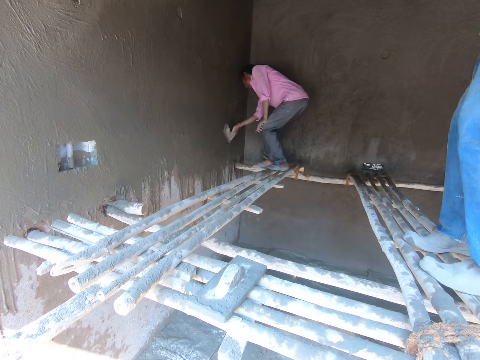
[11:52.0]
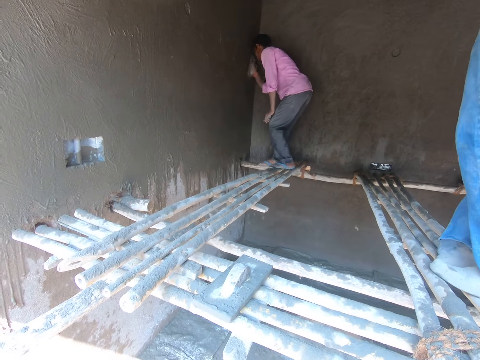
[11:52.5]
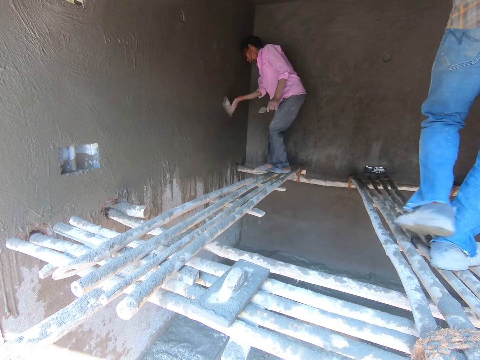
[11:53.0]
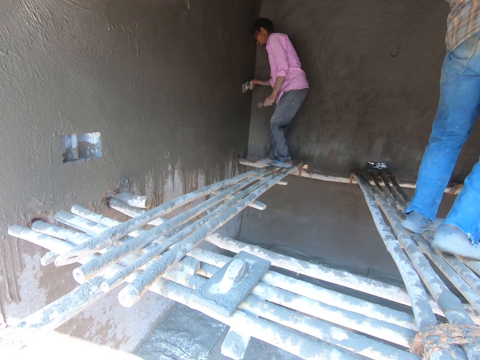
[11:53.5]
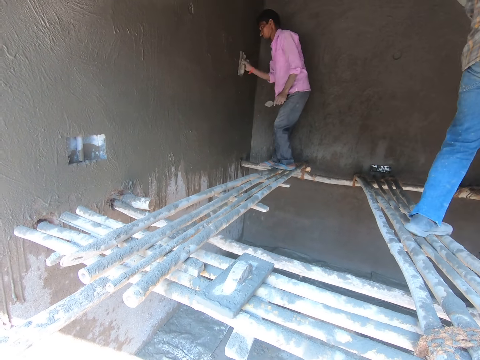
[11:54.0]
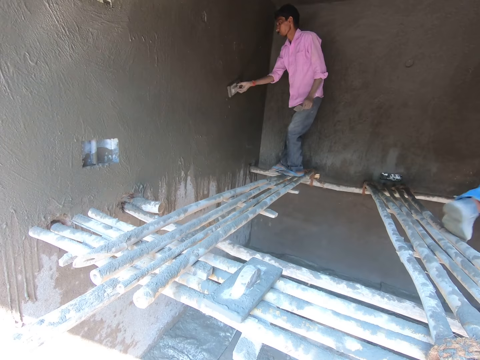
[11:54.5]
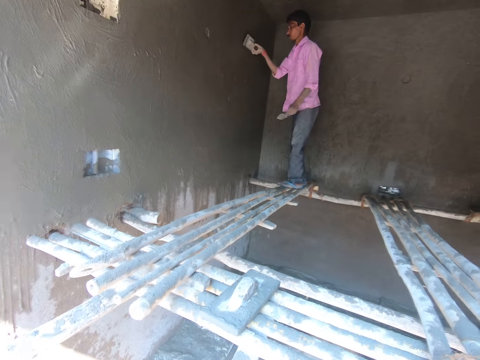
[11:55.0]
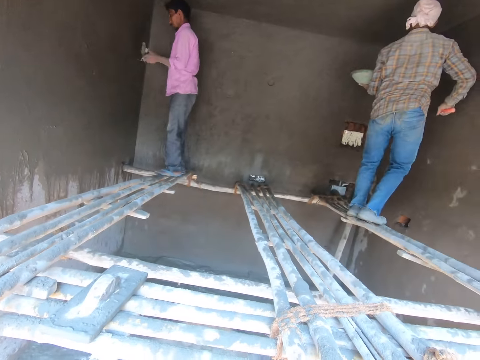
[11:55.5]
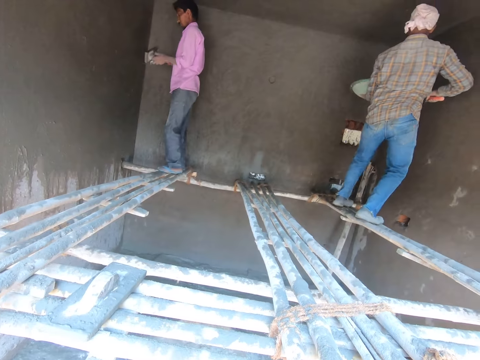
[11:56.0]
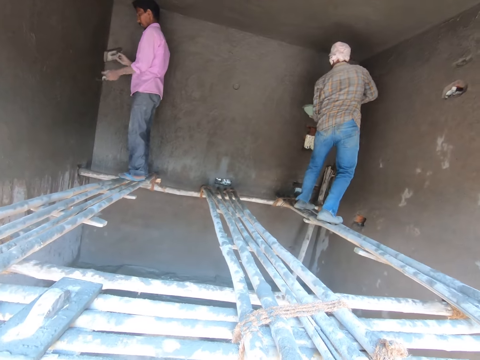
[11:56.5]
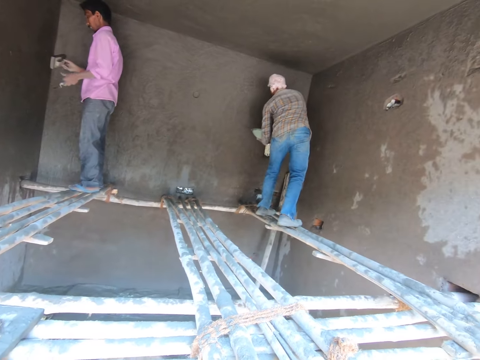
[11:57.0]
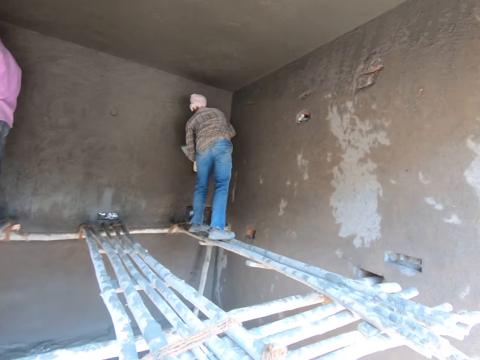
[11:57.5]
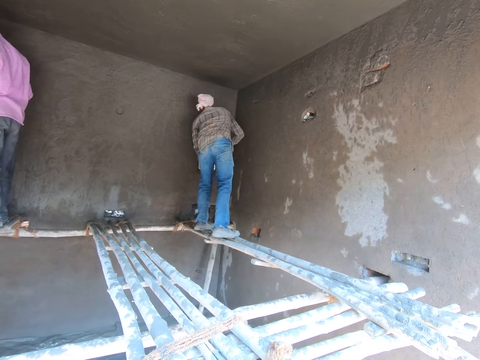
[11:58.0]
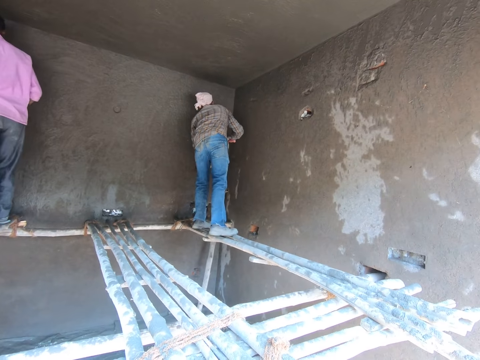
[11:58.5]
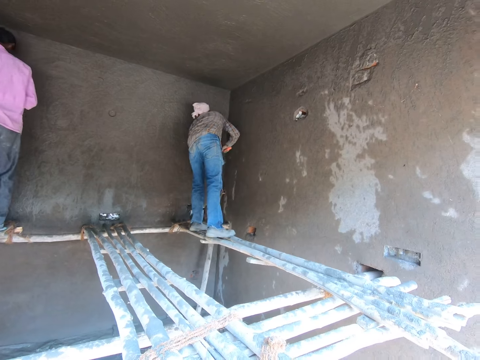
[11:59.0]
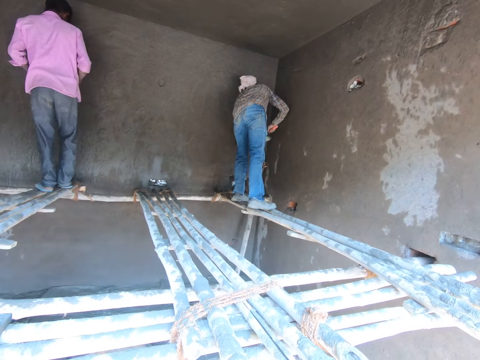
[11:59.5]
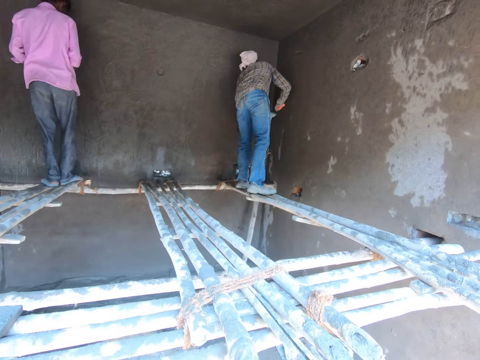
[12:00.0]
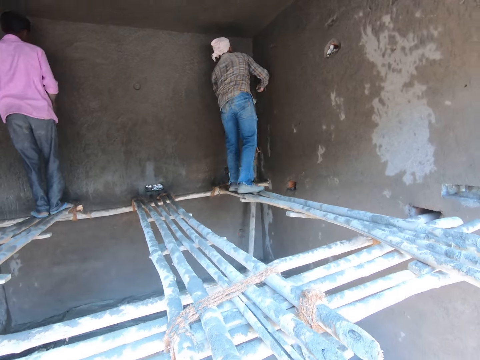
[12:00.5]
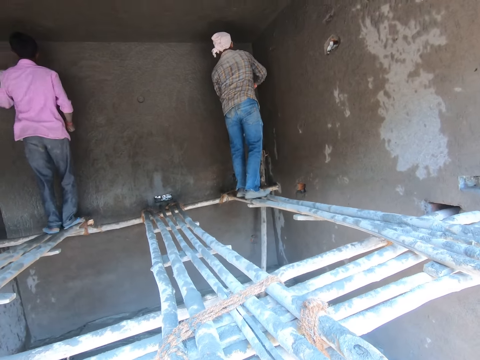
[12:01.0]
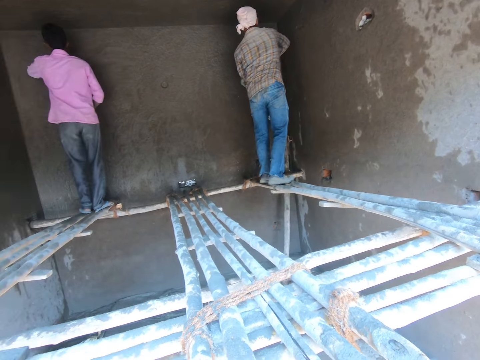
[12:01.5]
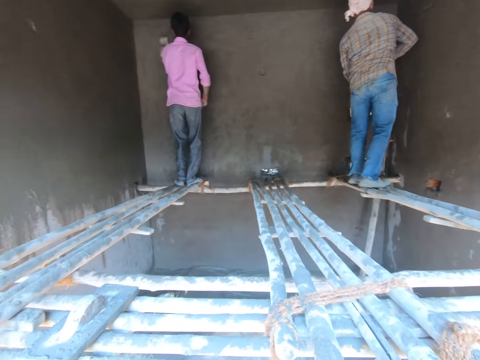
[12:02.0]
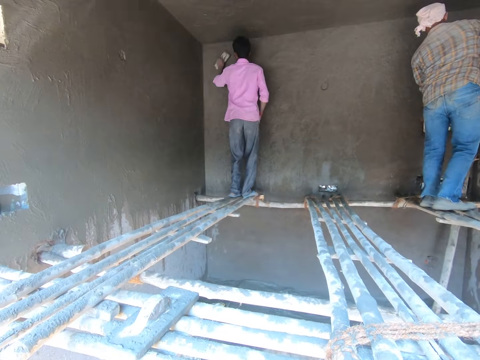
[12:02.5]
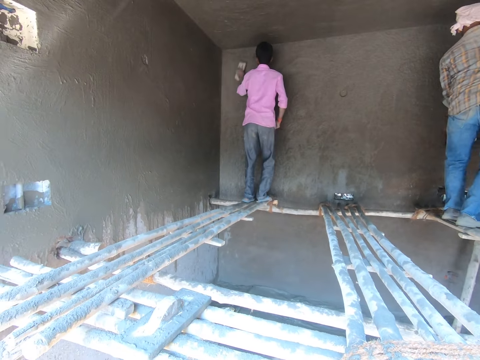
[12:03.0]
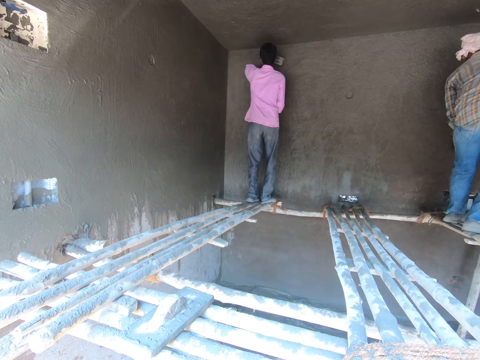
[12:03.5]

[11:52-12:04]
The camera wearer looks at the wall. A man uses the smoothening wood on the wall and moves to the other ladder. The man applies the mixed cement on the wall with the trowel.

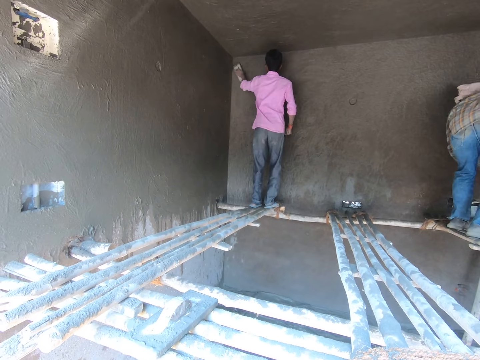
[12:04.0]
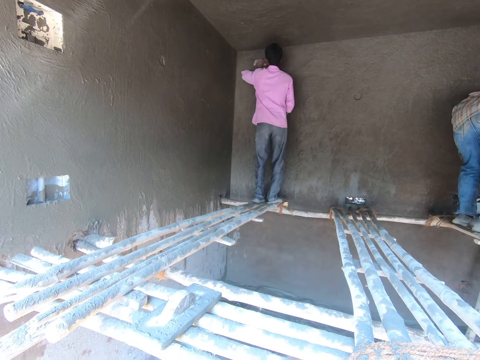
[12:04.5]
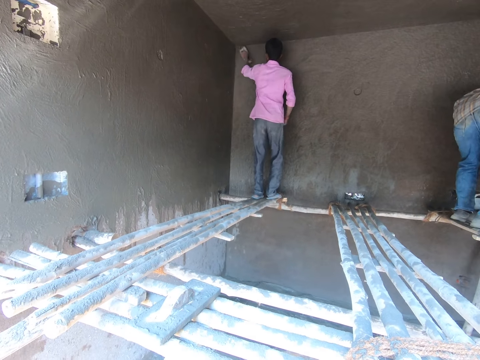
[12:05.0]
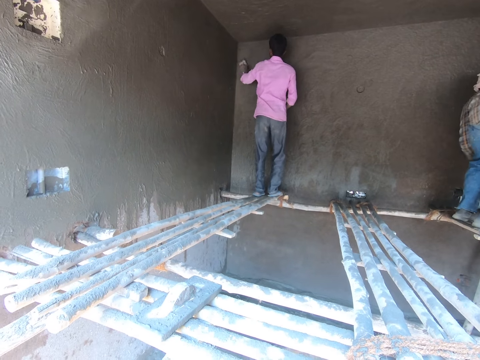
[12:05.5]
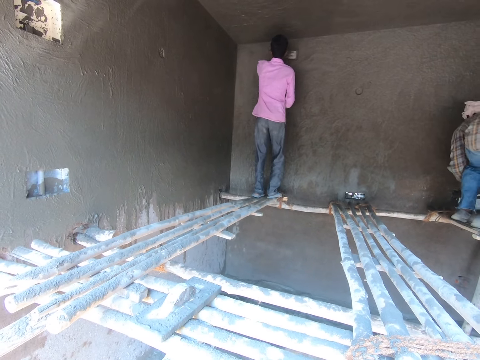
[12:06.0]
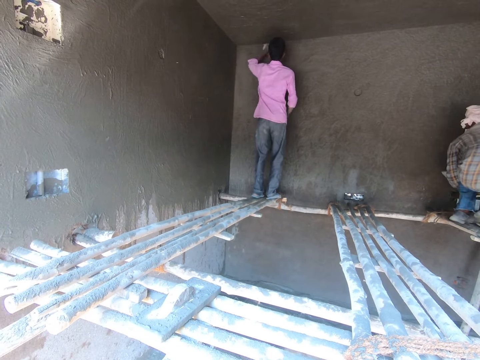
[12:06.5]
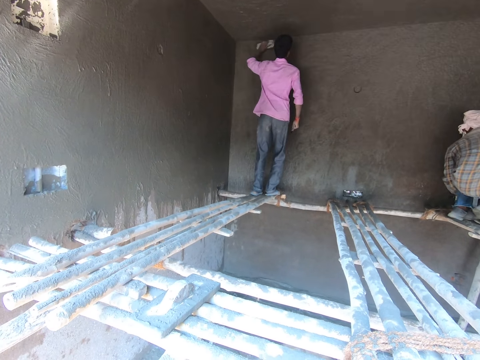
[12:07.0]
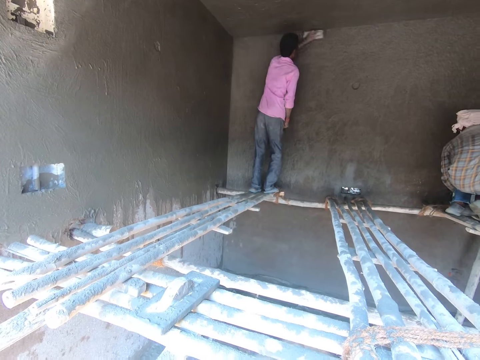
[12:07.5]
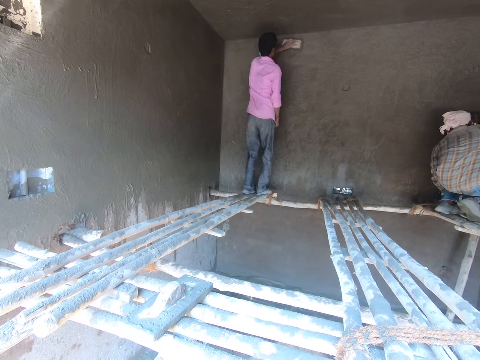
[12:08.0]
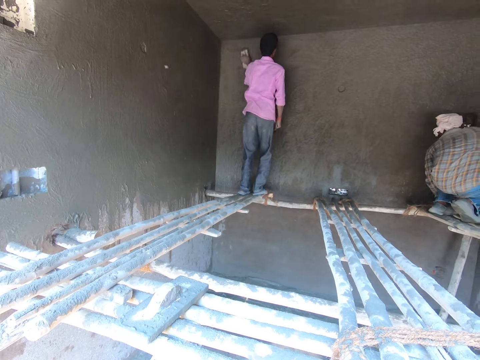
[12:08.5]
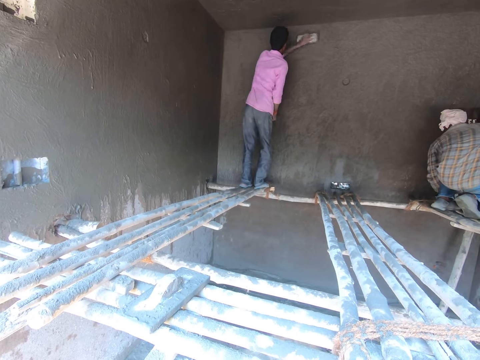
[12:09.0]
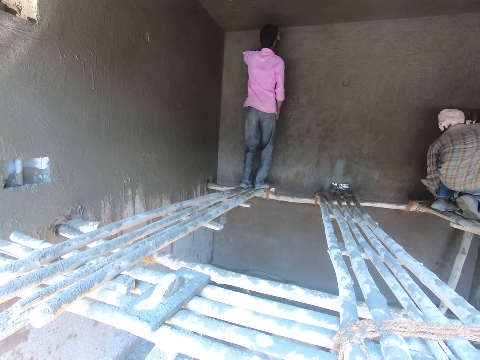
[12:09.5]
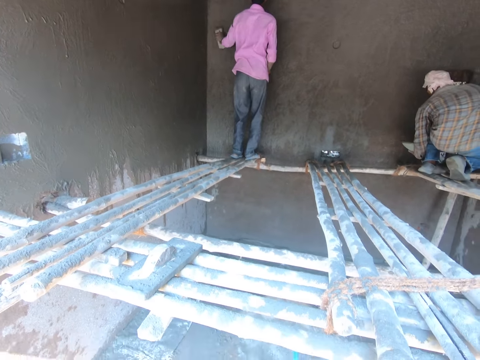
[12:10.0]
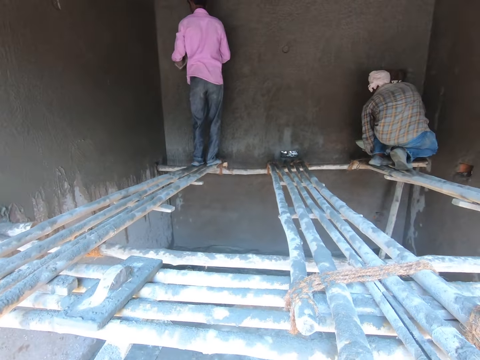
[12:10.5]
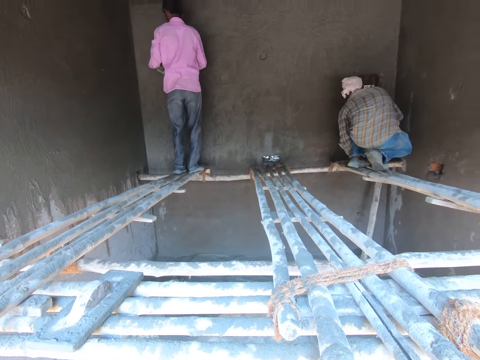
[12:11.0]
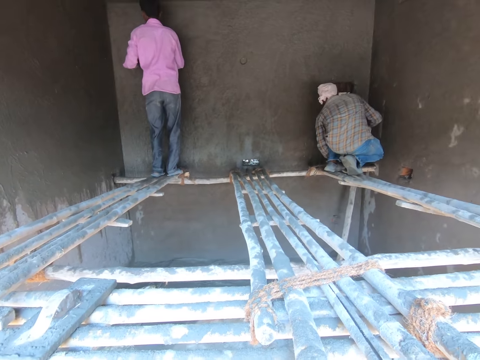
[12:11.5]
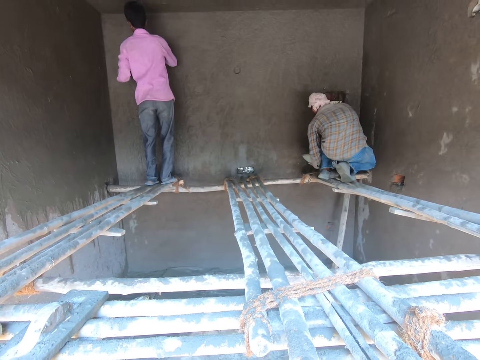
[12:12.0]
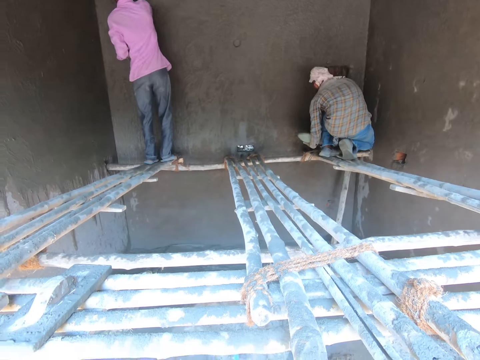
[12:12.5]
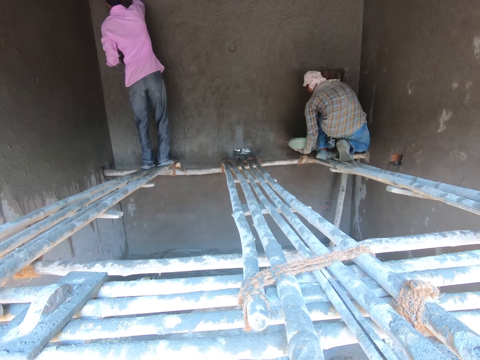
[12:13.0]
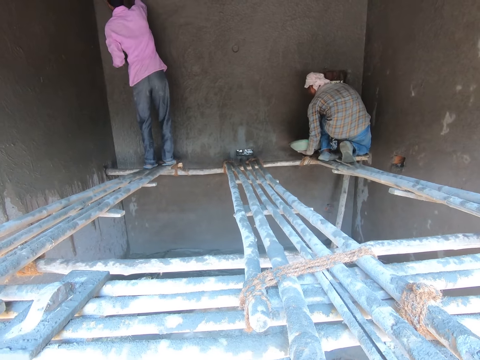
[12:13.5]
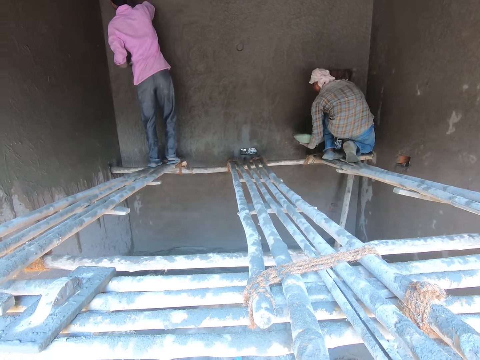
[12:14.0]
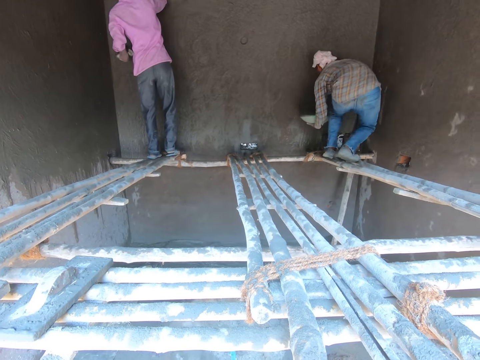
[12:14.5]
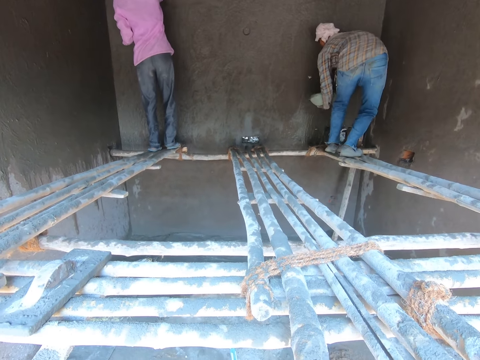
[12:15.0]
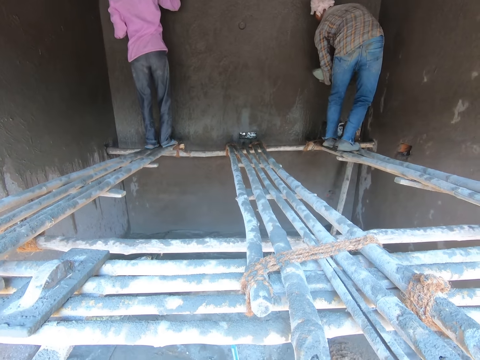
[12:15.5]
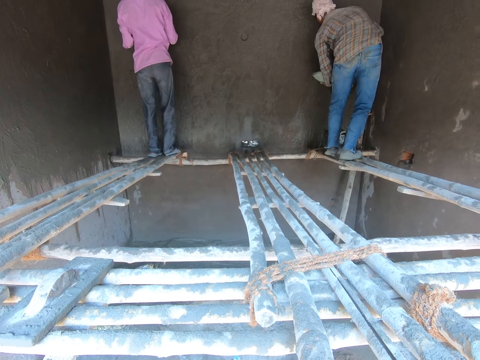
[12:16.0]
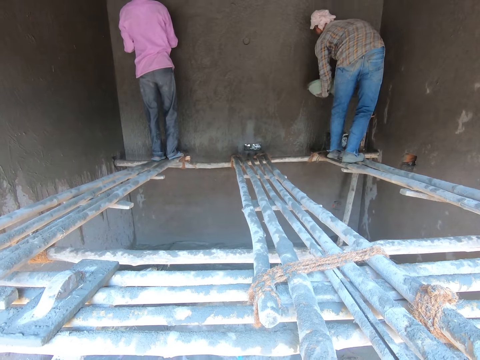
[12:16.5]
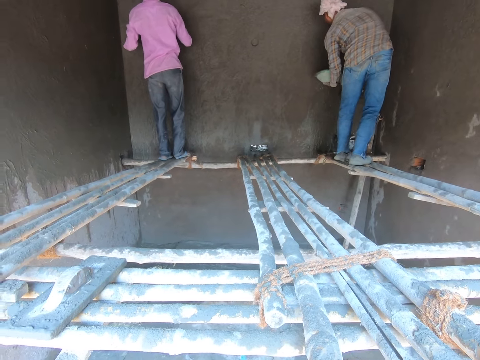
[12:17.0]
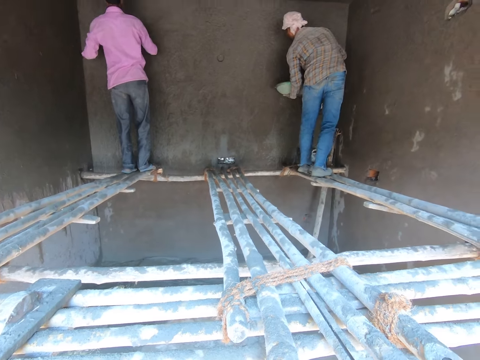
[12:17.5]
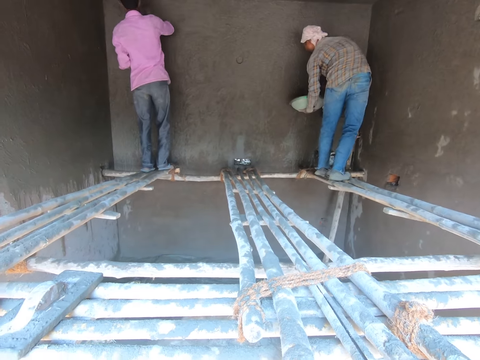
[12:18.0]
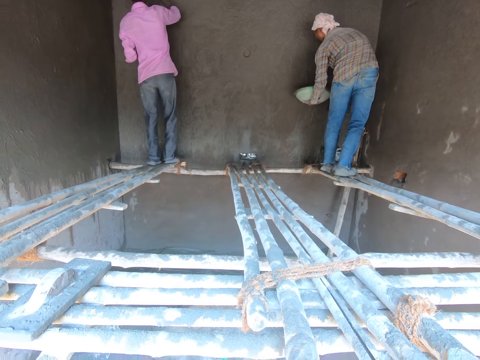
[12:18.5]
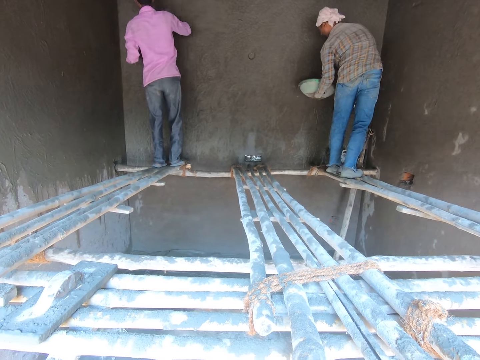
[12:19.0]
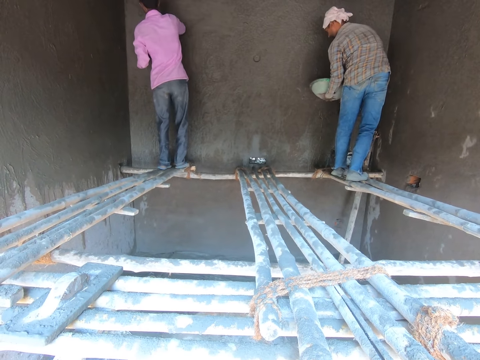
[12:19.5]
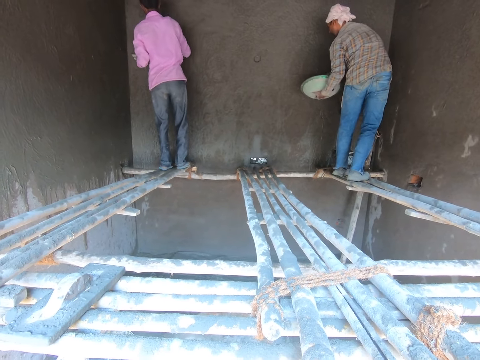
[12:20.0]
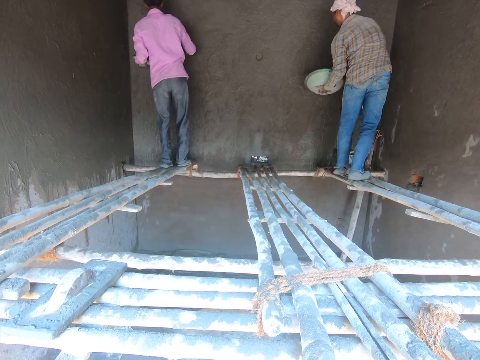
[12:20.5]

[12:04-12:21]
A man uses the smoothening wood on the wall. The man squats on the ladder. The man stands up.
